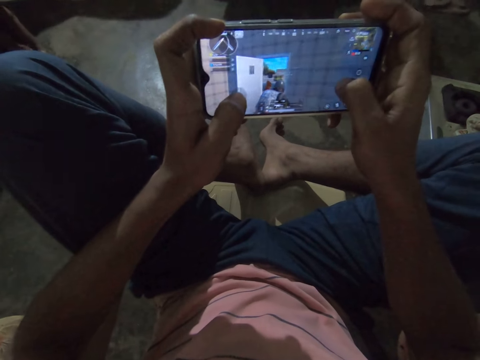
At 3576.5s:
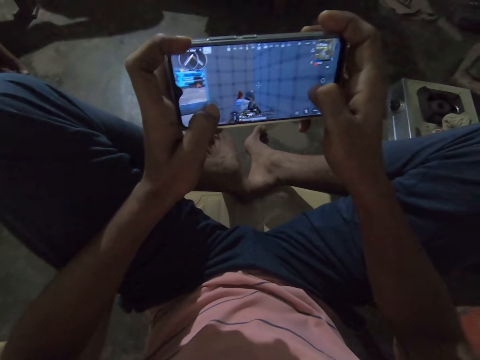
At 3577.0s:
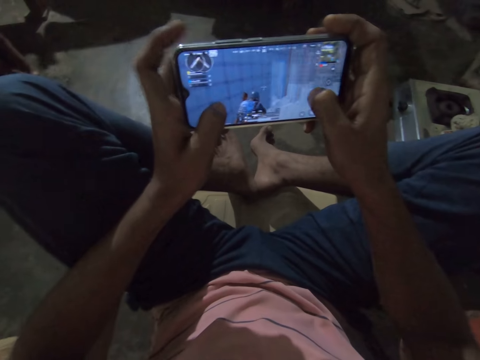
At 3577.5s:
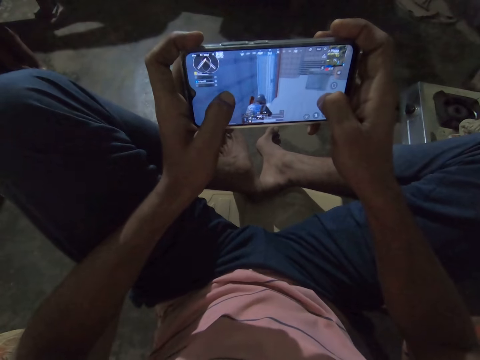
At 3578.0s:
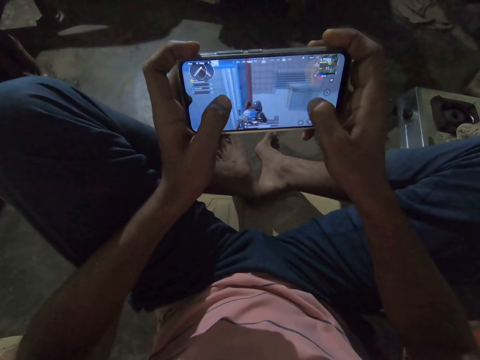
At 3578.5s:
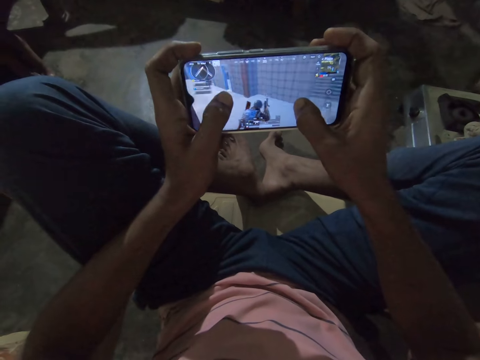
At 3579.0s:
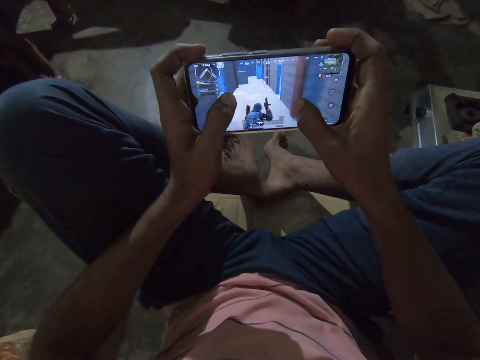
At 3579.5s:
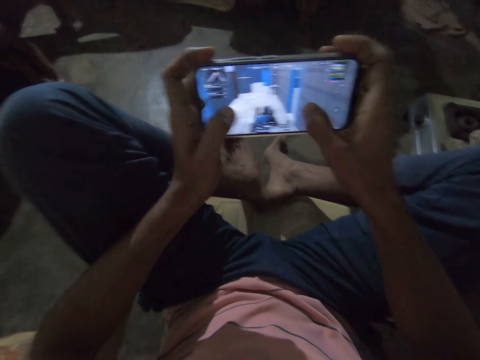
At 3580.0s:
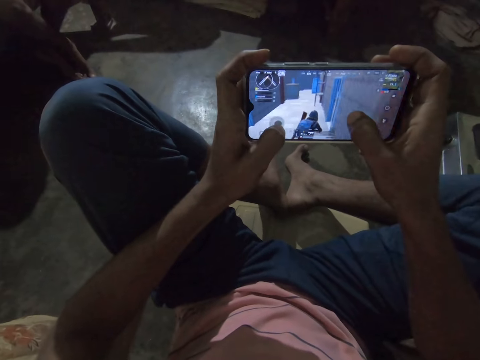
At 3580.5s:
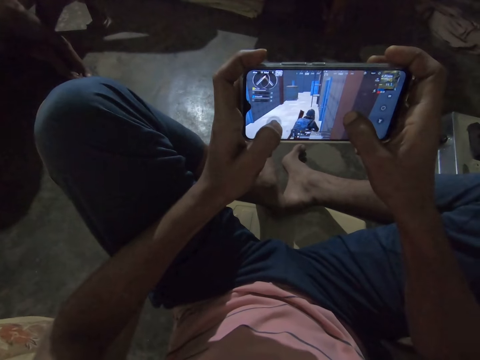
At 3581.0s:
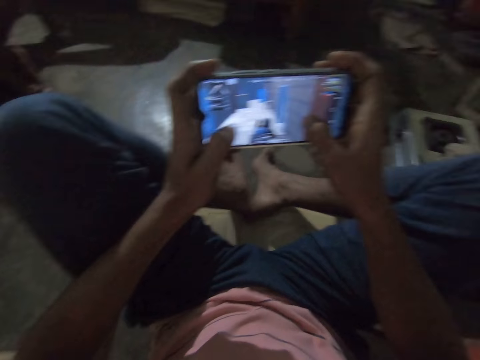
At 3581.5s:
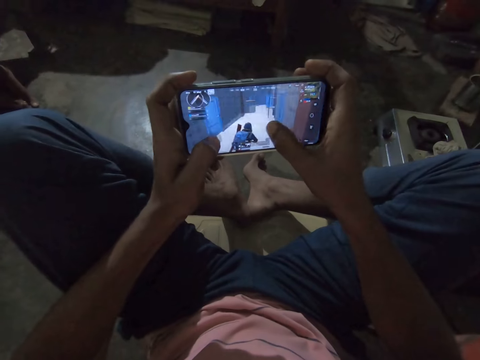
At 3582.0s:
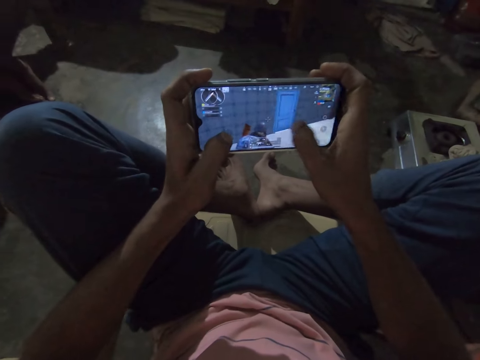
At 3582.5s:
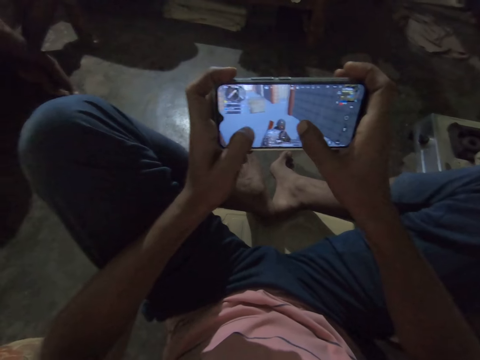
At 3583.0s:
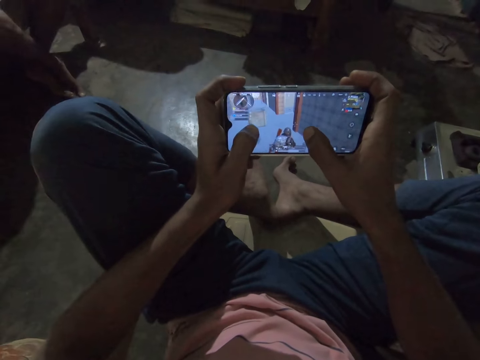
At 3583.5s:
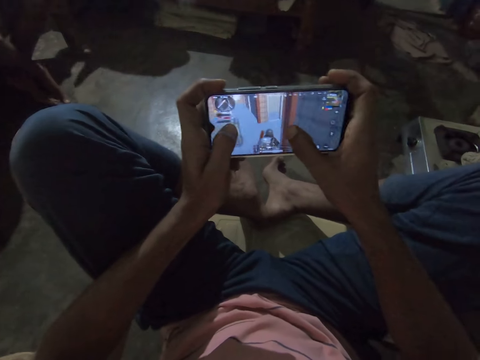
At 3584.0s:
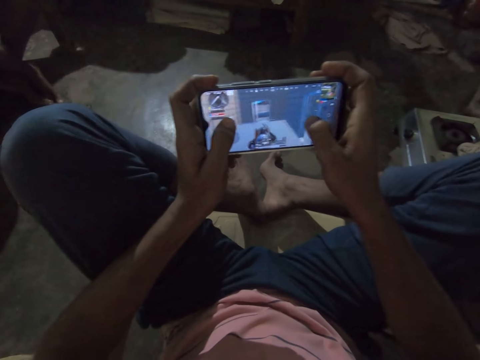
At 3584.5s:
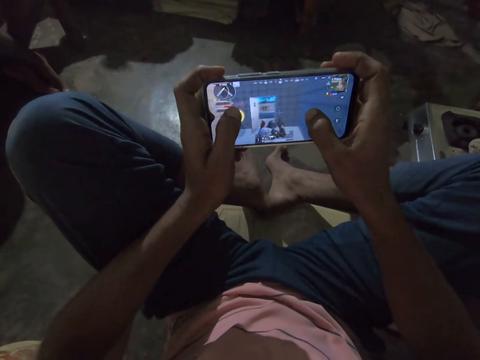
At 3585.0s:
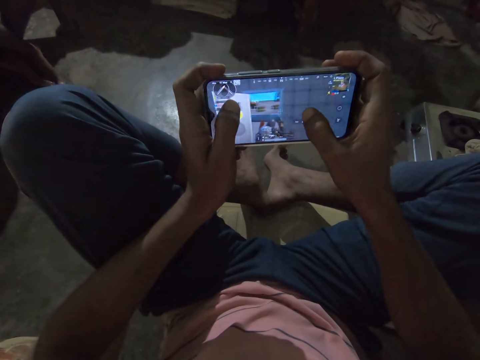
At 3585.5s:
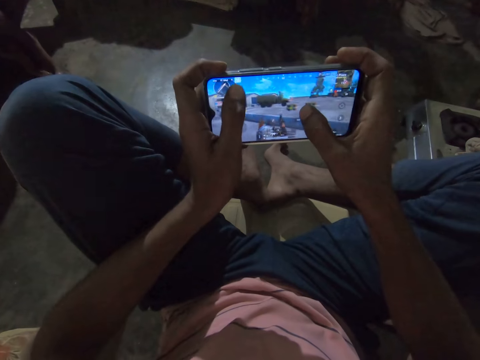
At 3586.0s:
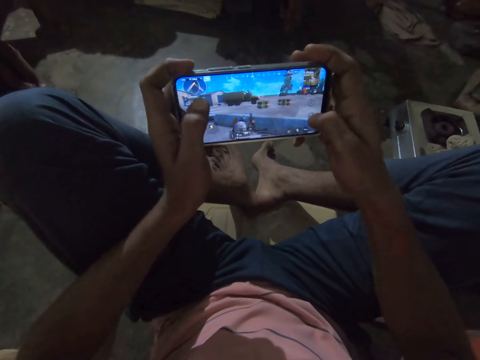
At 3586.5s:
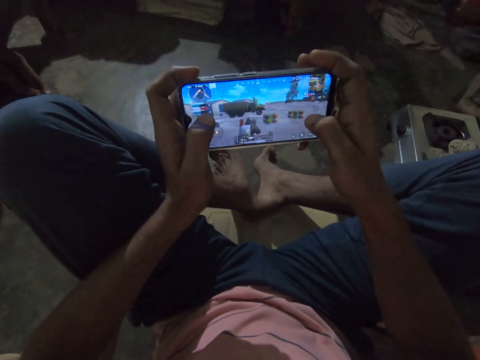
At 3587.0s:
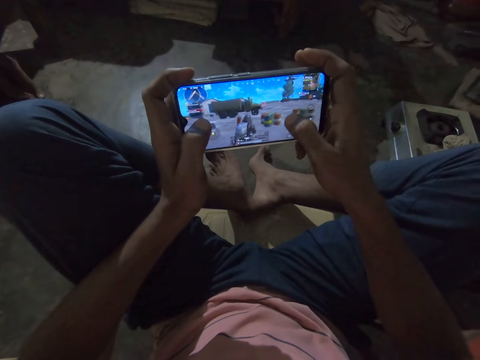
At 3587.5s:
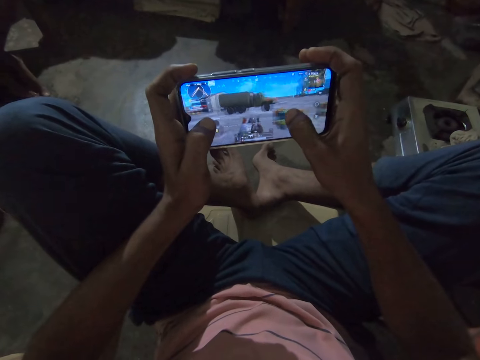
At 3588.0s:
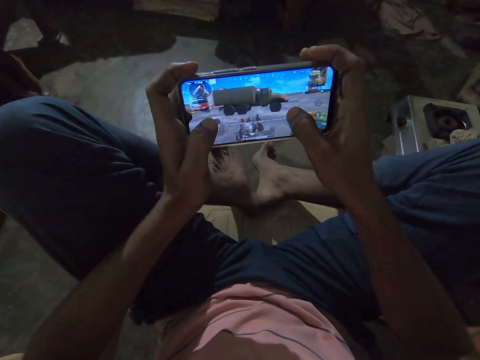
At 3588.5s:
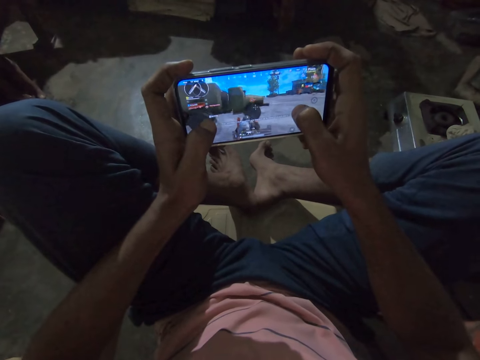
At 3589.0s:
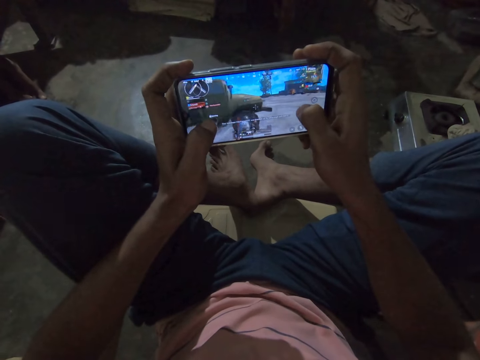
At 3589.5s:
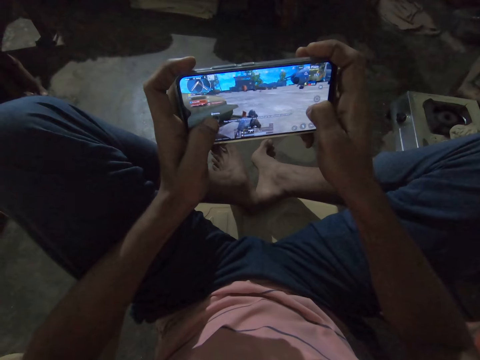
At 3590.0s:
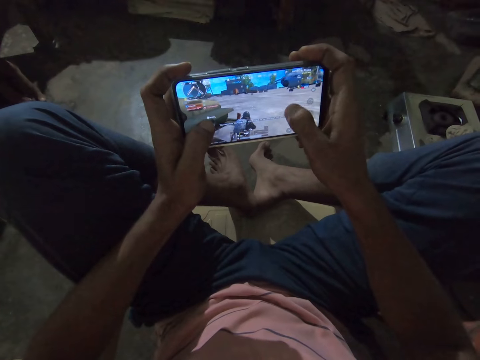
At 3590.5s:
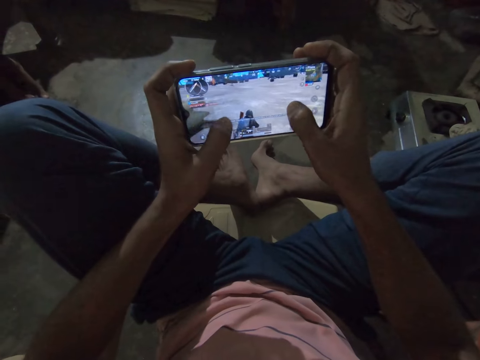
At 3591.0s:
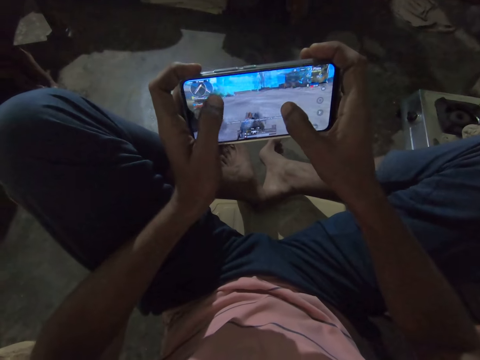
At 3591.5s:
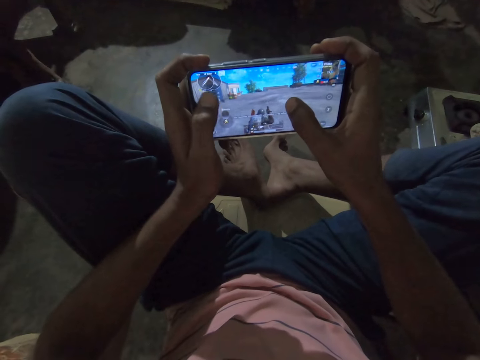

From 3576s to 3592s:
The camera wearer plays a game on the phone repeatedly.

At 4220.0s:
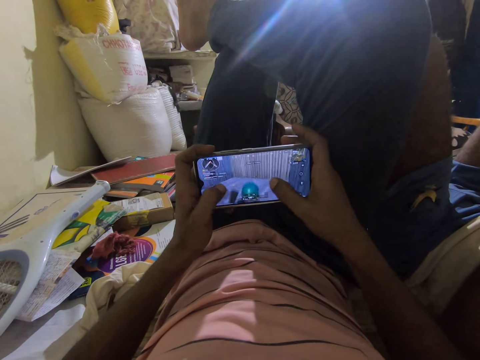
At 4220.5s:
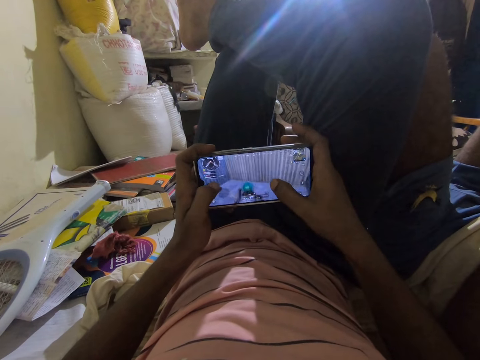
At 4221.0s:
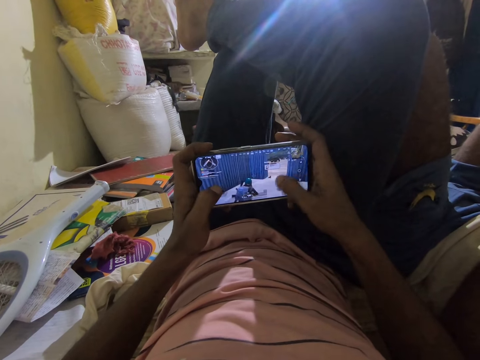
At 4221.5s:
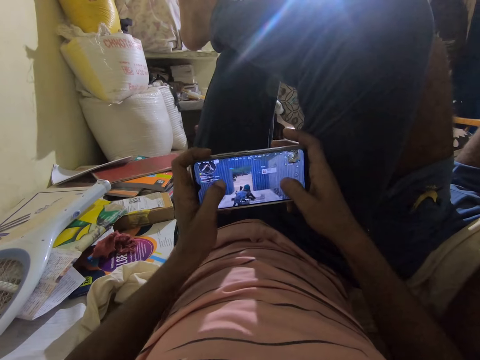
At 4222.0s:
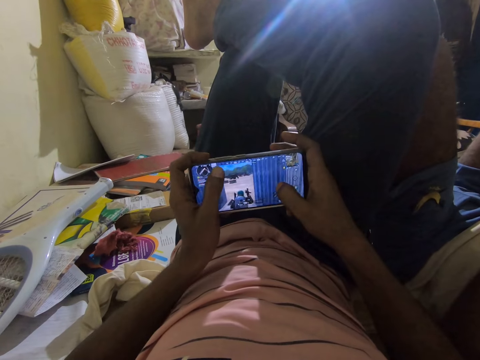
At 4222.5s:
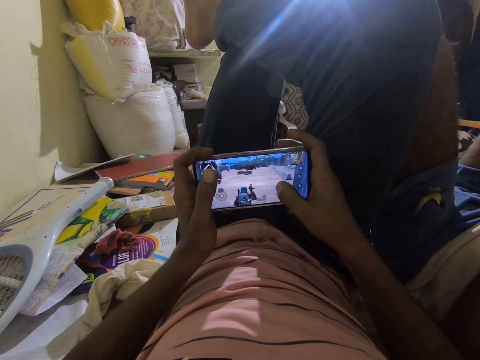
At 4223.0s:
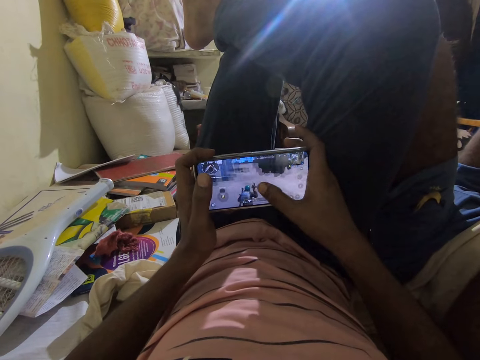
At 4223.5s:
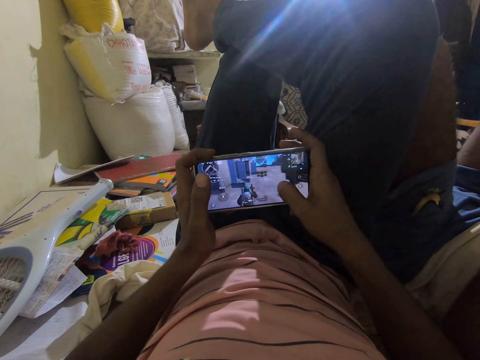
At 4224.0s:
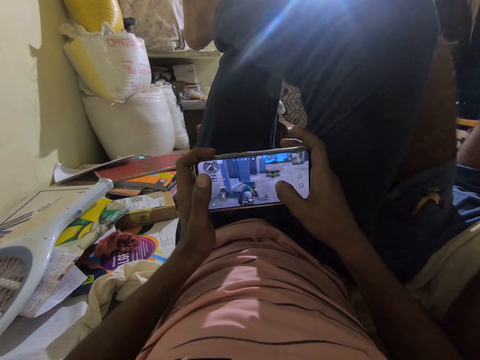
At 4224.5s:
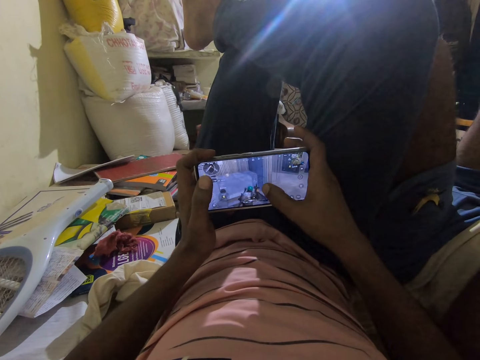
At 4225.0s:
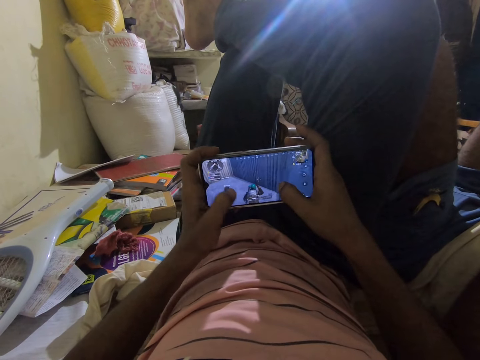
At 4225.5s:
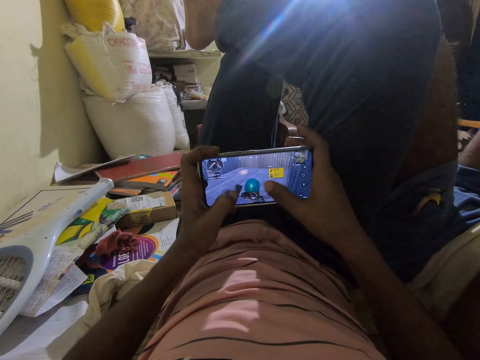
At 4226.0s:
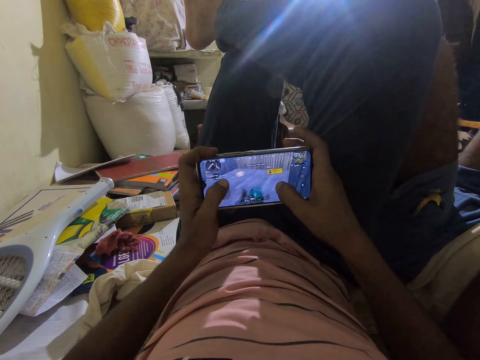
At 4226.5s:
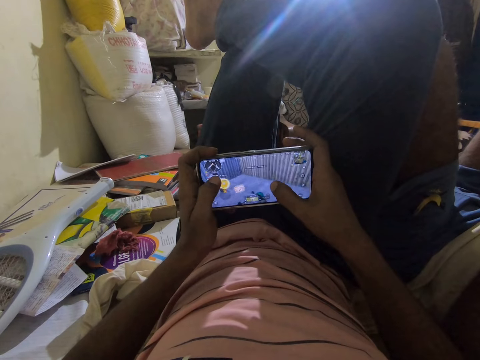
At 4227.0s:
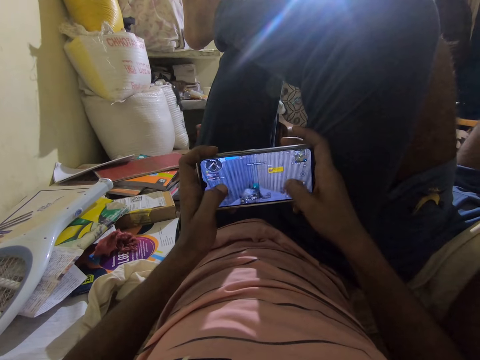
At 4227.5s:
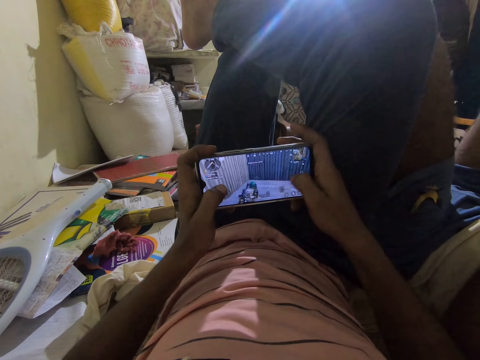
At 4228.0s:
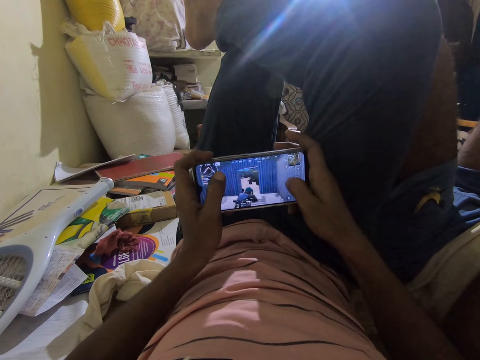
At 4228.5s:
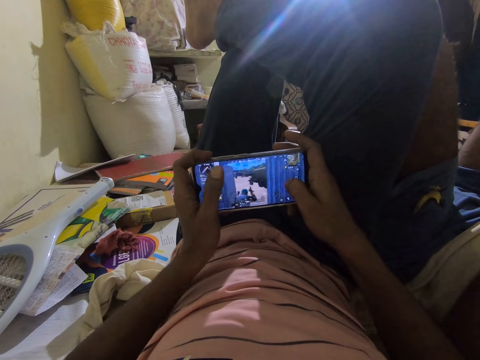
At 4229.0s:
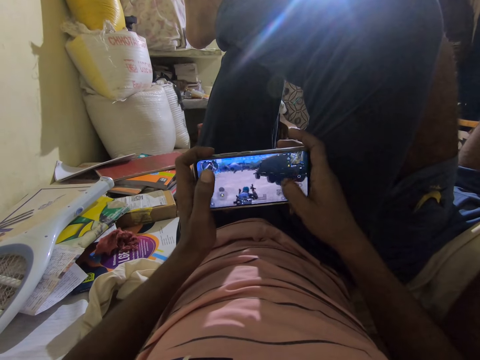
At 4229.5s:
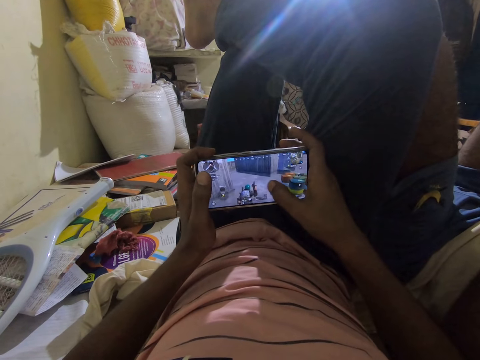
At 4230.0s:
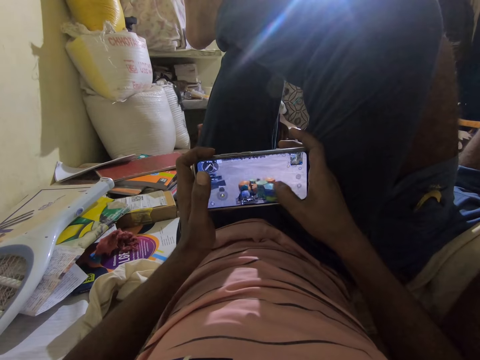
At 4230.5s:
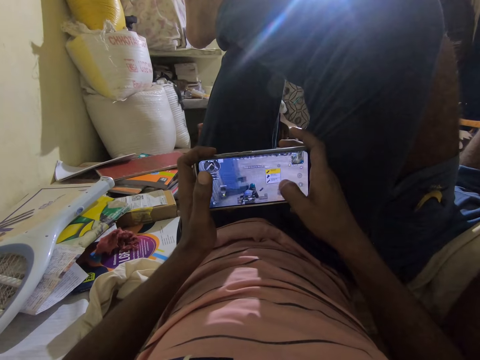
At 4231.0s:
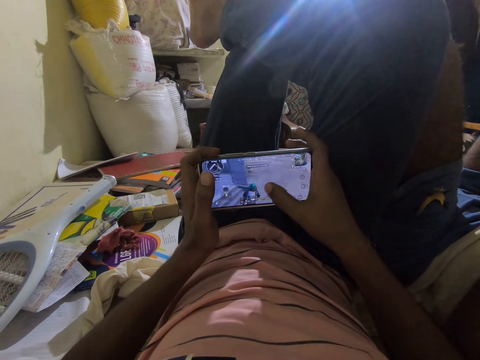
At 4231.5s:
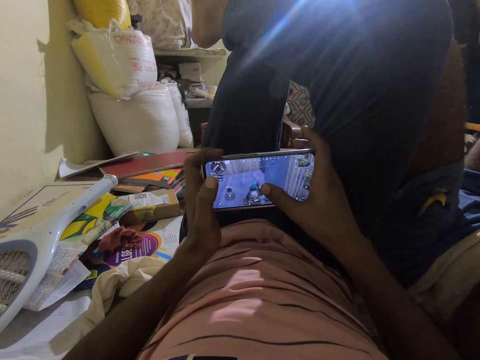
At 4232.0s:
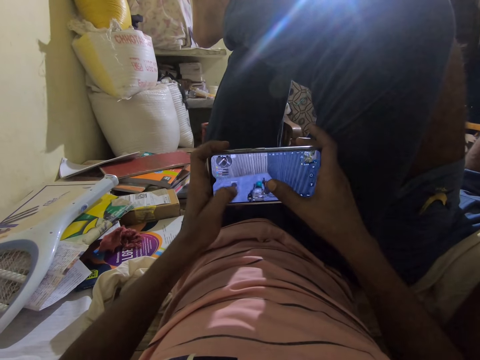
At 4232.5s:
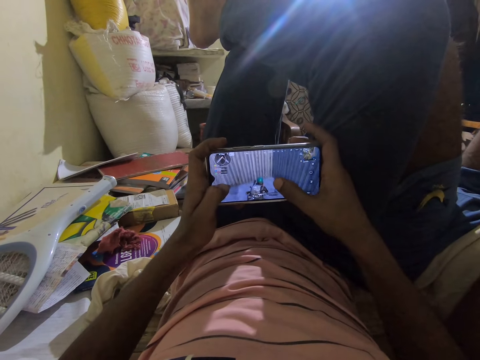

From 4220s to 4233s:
The camera wearer plays a game on the phone. They dialogue with a person. They play a game on the phone.
